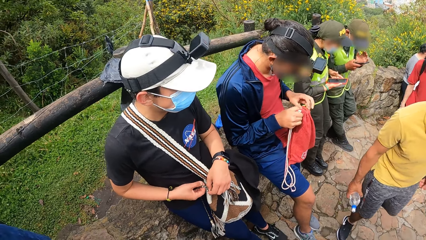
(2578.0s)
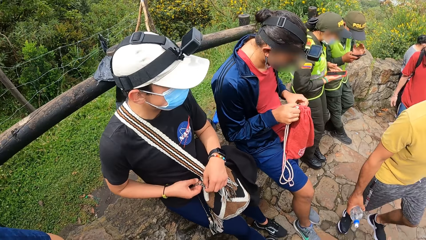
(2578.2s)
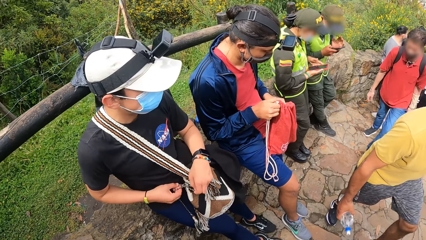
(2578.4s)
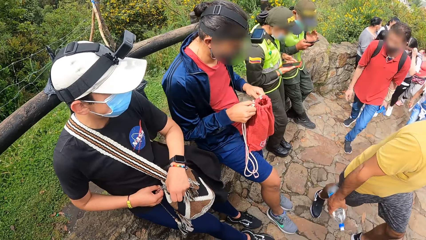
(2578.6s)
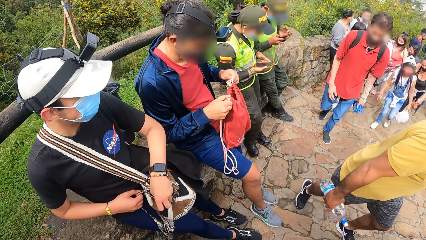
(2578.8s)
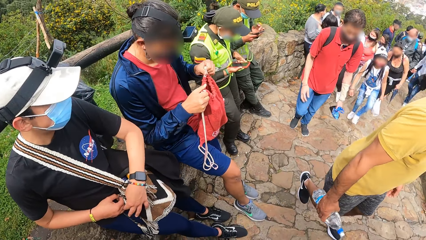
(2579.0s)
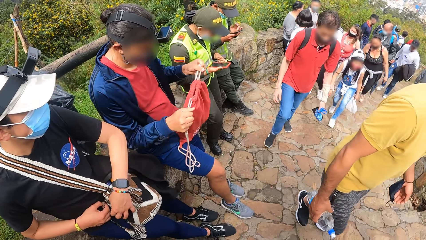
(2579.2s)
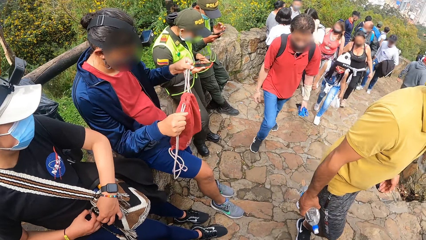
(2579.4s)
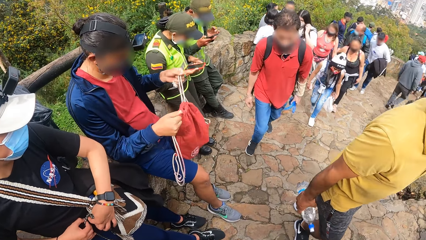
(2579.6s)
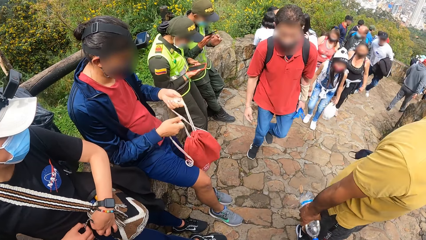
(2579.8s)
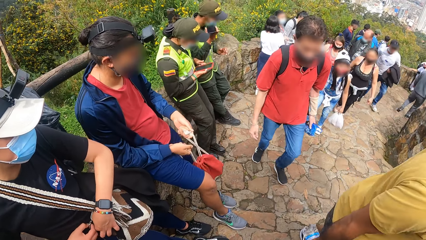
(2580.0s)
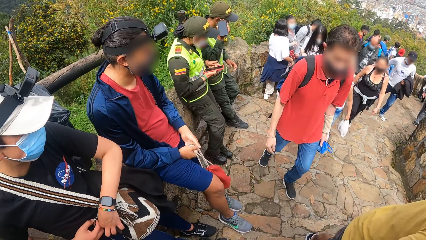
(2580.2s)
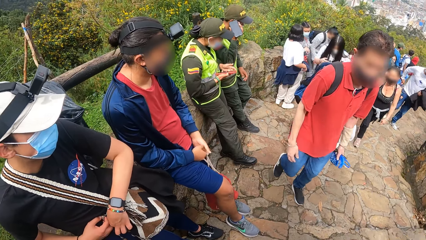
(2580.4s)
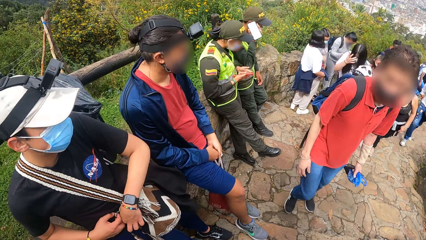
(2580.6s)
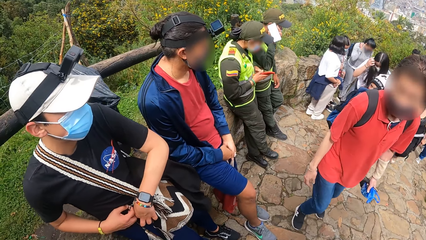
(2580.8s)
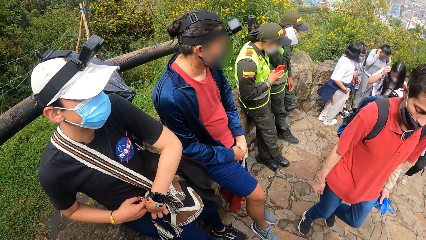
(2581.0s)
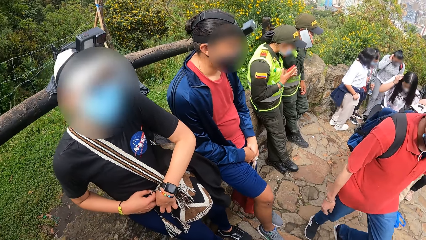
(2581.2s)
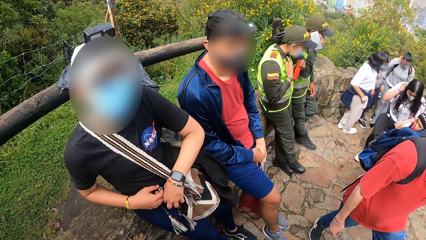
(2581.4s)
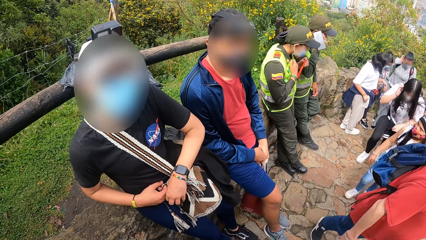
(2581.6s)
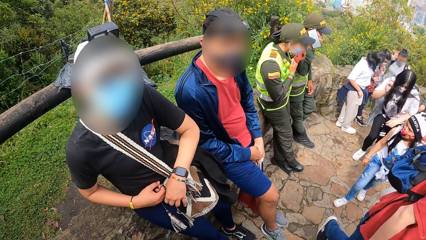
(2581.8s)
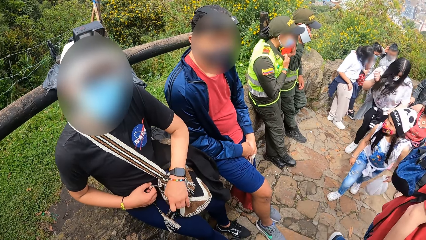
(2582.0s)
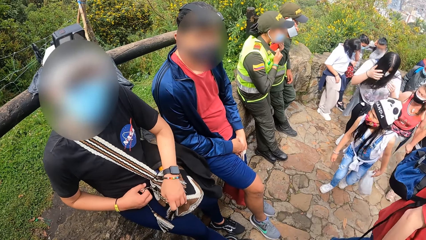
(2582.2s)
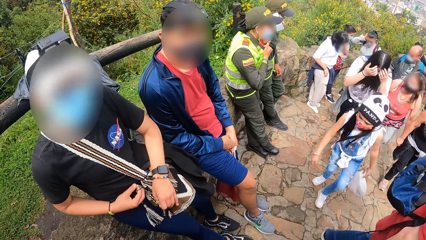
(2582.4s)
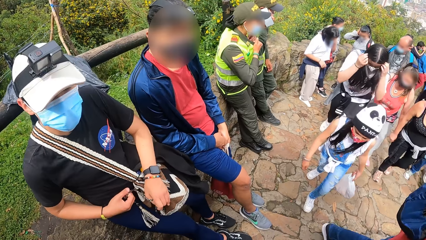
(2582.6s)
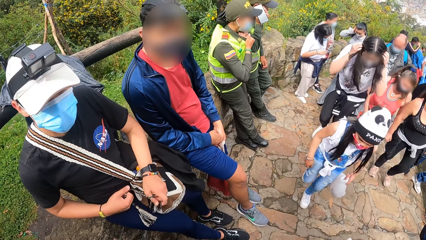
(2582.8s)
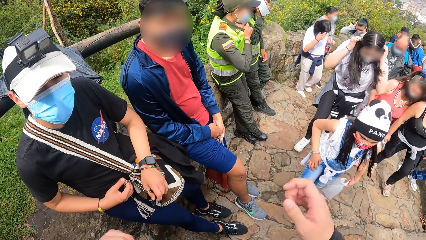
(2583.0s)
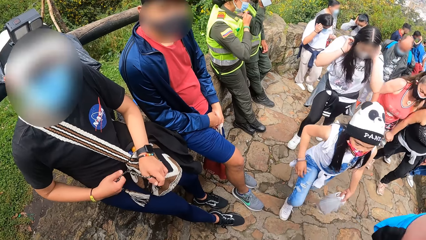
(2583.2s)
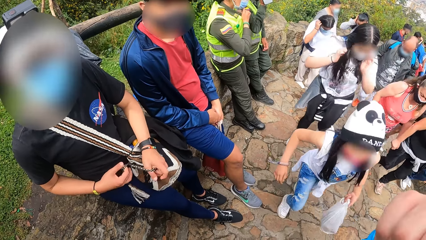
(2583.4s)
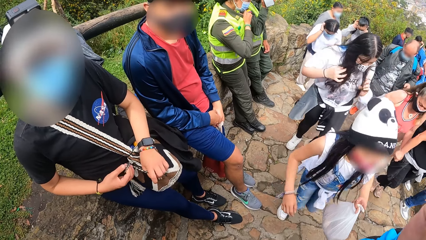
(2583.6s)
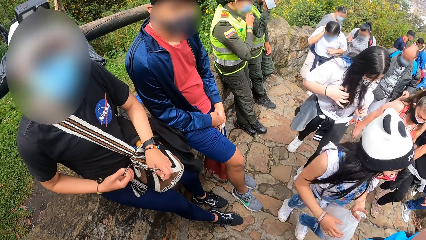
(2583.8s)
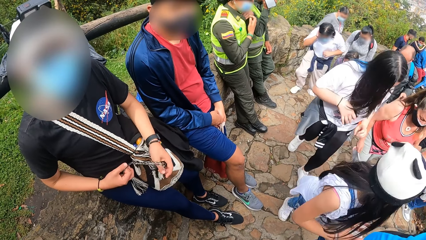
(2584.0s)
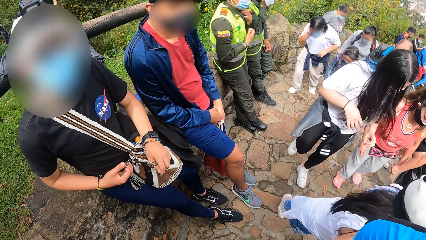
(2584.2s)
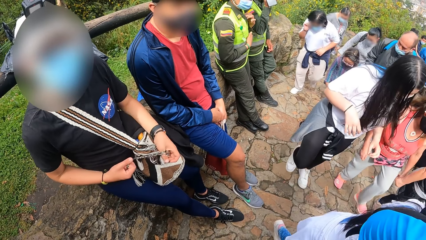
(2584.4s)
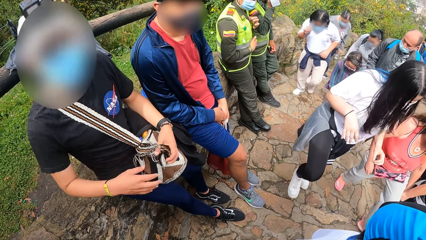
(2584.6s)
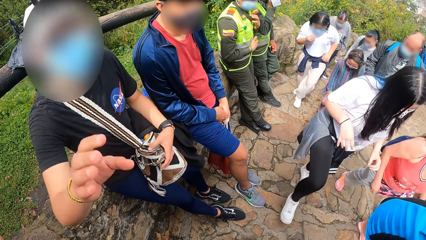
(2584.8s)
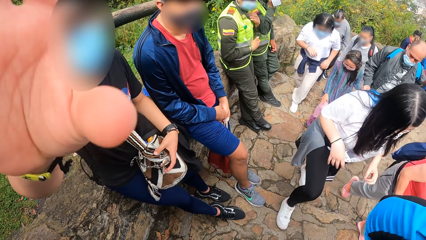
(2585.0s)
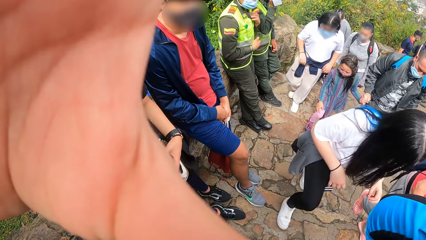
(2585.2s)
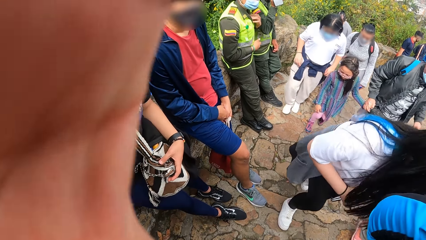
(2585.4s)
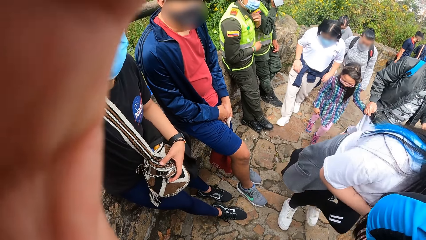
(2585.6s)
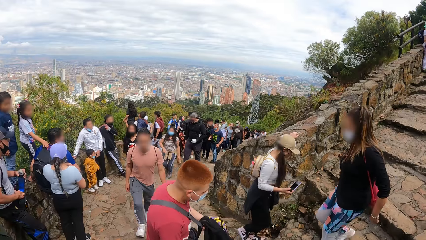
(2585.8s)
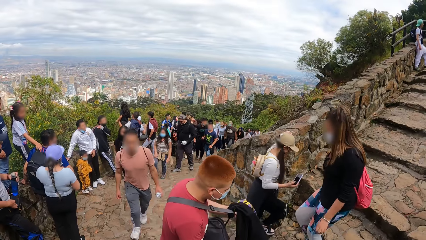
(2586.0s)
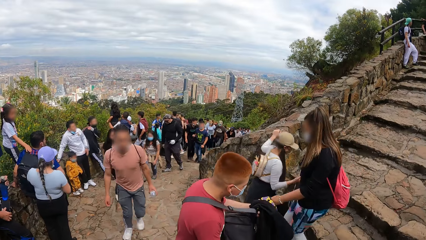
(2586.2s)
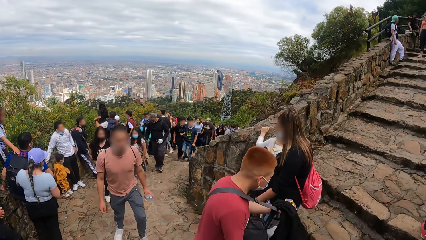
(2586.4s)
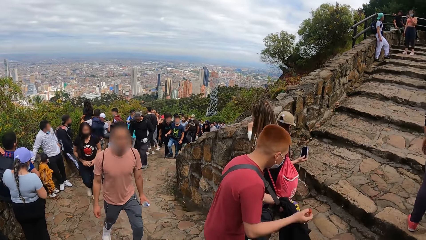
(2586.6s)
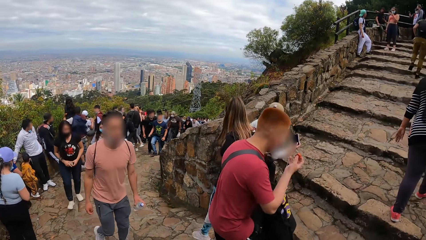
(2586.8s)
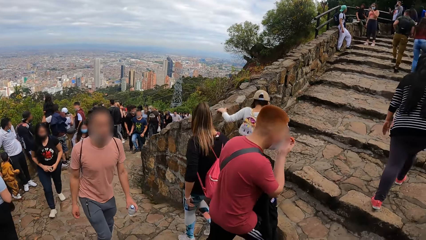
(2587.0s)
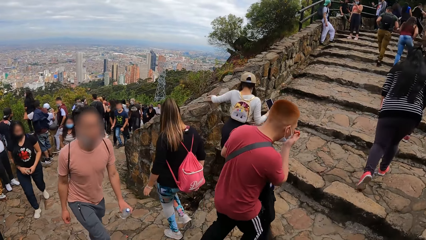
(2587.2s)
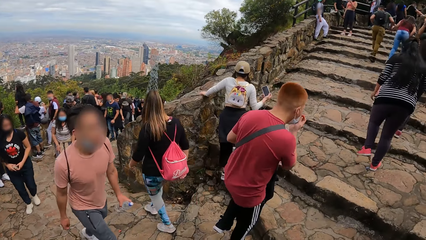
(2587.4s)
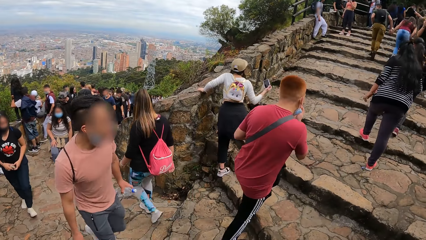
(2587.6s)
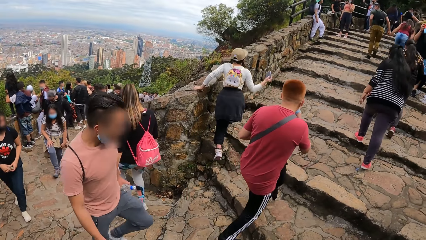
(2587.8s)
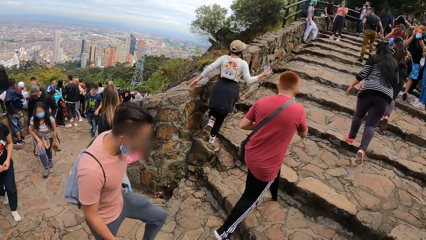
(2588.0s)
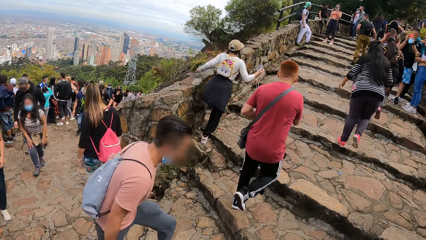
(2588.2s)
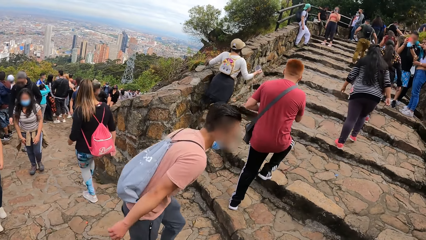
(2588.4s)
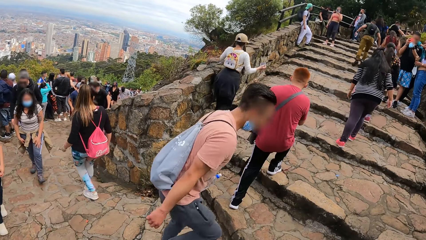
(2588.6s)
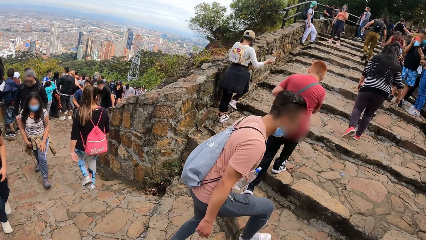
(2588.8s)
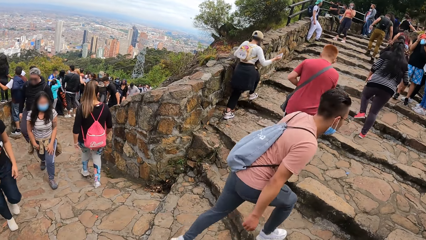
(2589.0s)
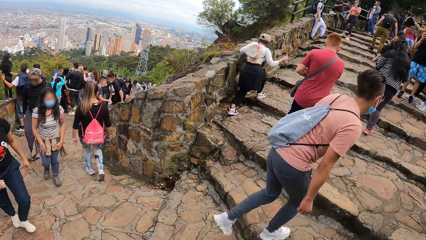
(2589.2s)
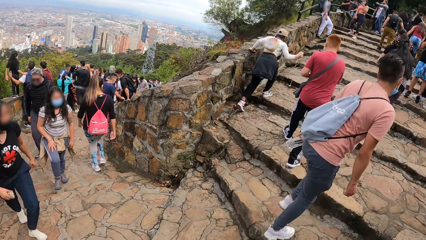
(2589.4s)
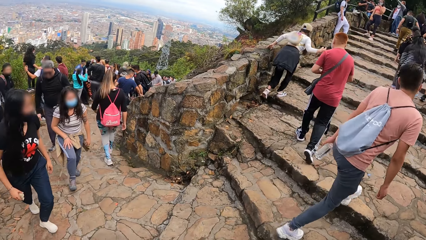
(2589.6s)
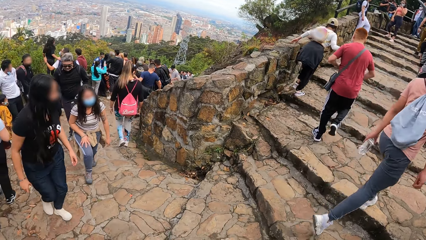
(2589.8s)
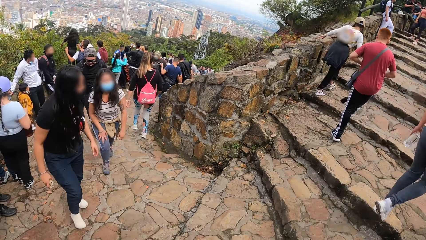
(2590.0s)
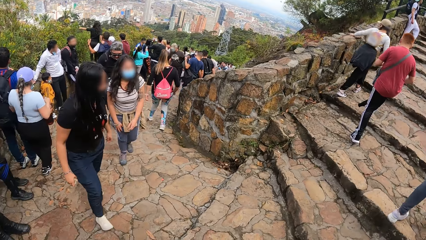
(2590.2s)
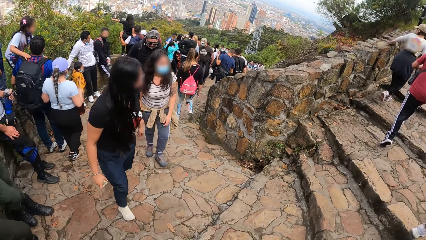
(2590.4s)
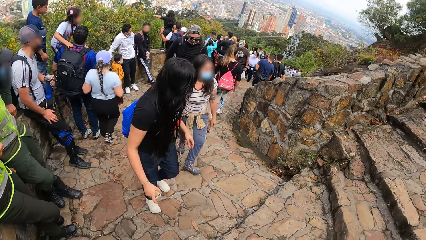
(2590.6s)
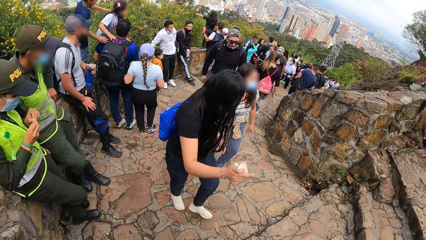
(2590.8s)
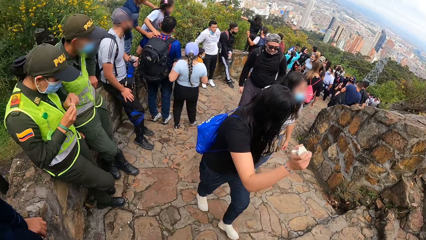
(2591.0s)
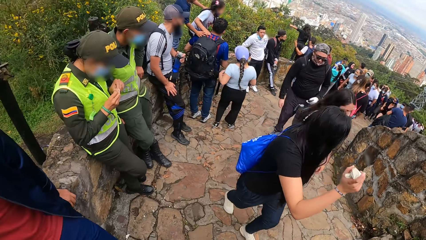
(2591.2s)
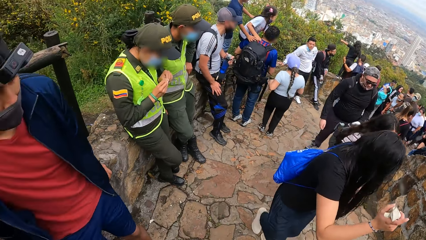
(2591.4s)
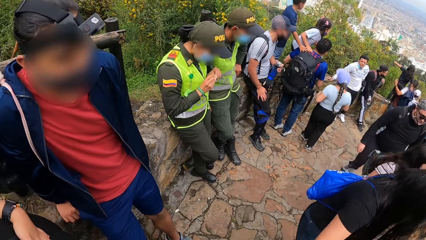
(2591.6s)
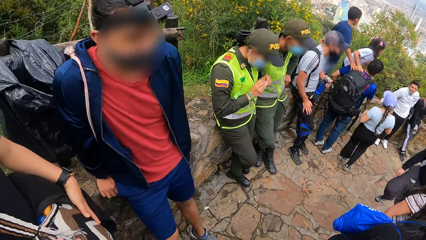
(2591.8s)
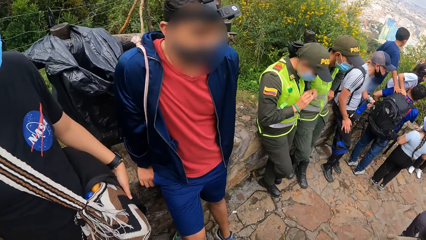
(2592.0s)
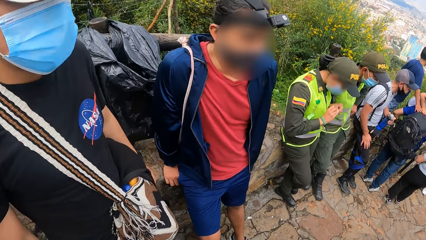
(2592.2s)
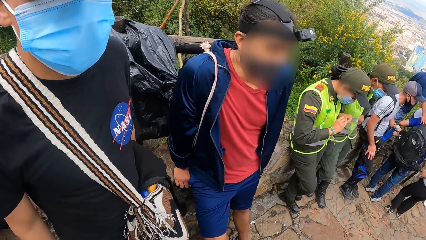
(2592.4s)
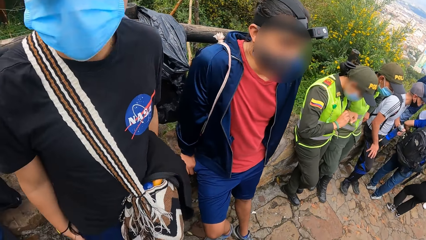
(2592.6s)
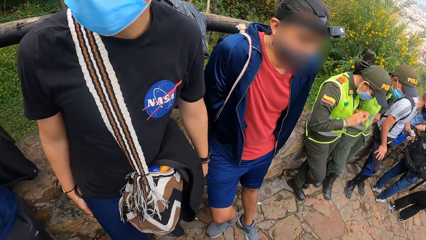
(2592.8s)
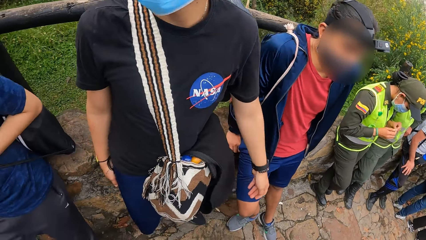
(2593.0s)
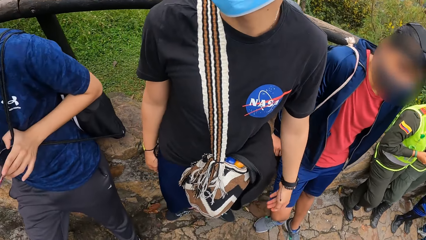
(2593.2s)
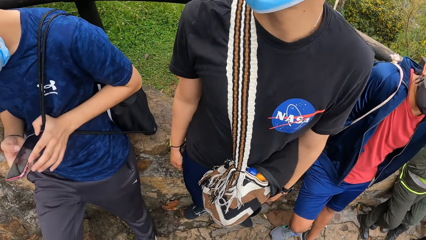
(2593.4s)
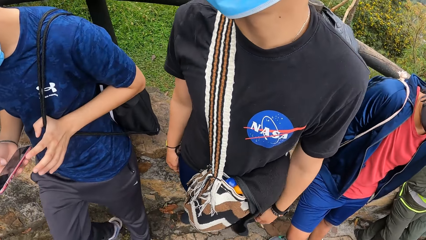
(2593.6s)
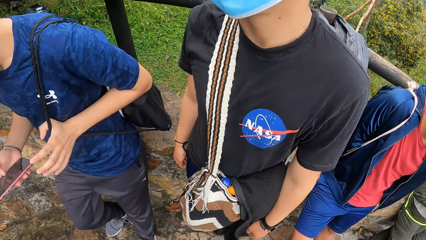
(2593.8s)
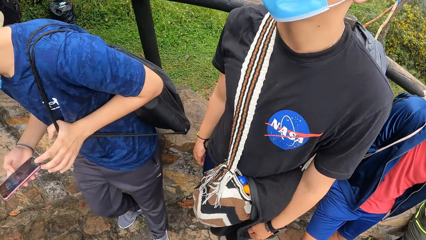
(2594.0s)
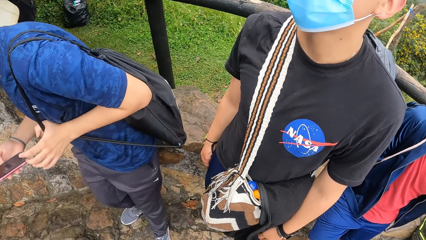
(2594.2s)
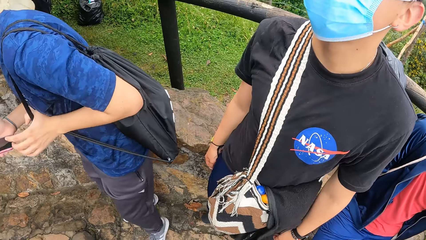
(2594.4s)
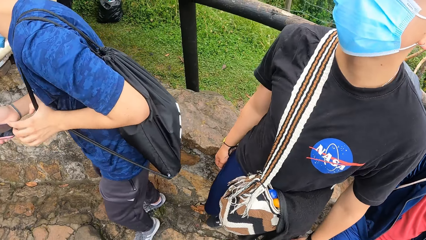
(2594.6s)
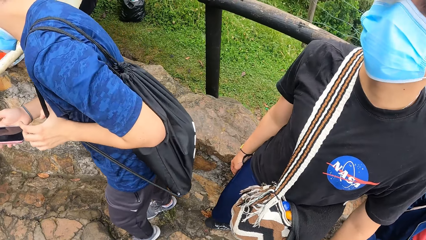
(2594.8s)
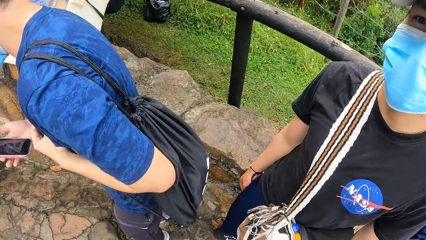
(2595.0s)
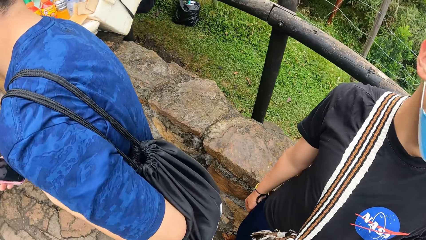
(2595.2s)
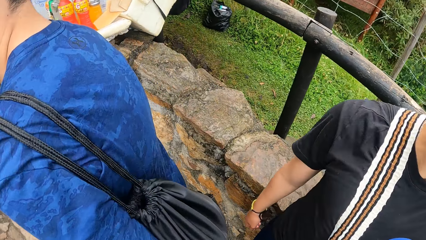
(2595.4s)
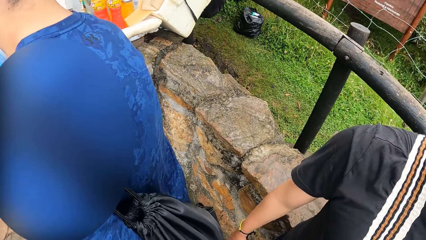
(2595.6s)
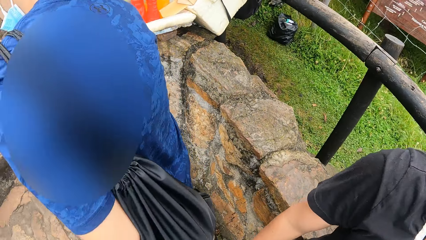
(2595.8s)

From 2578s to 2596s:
A man closes the knapsack with his hands. A policeman lifts the phone in his right hand to his ear. A policewoman opens her vest with her right hand. Another man tightens the rope on the sling bag with his hands. The policewoman puts the phone in her left hand into the vest. The camera wearer raises his right hand toward his head. The man with the sling bag raises his right hand toward the face of the camera wearer. Another man operates a phone with his right hand.
